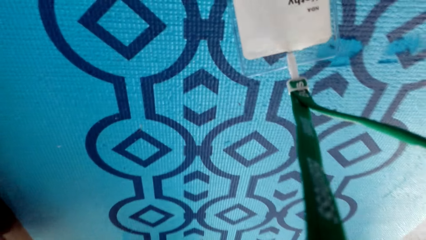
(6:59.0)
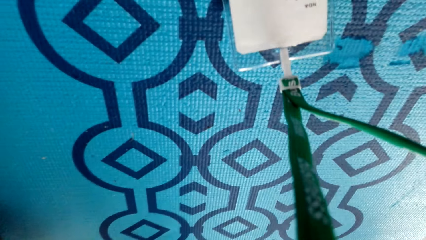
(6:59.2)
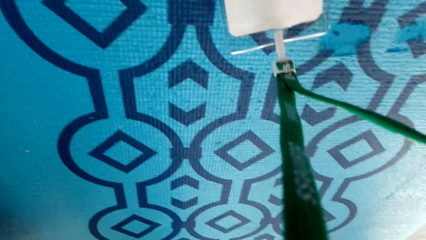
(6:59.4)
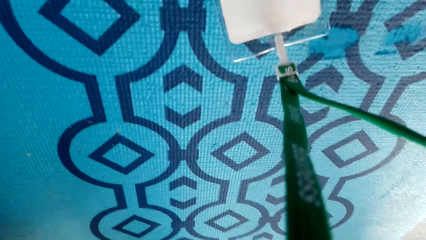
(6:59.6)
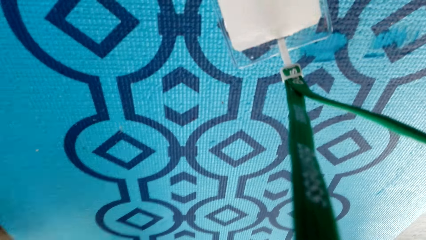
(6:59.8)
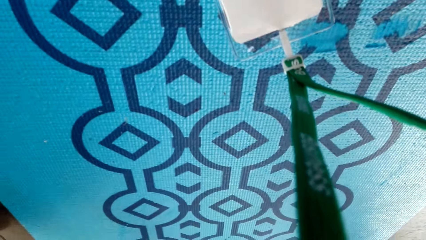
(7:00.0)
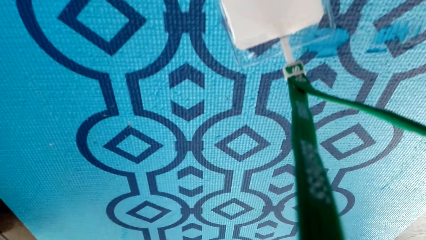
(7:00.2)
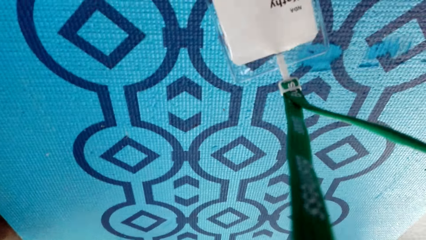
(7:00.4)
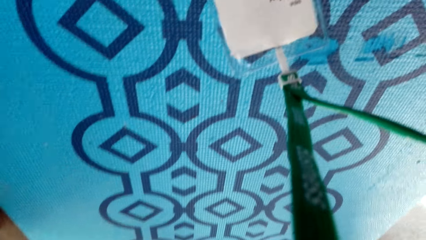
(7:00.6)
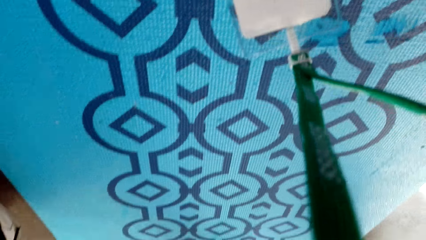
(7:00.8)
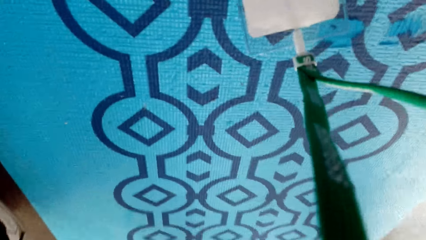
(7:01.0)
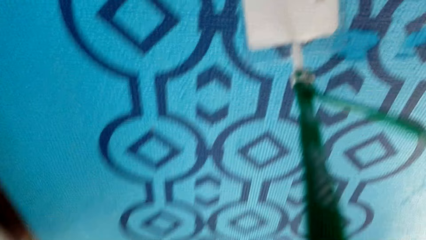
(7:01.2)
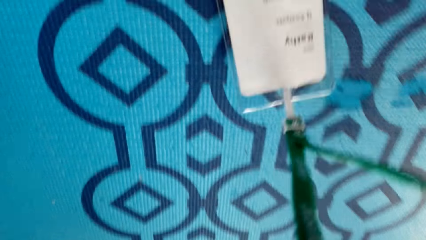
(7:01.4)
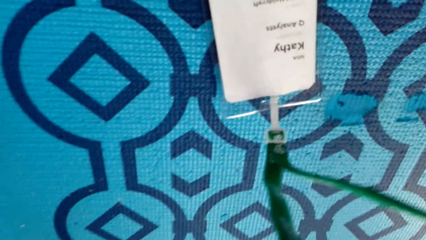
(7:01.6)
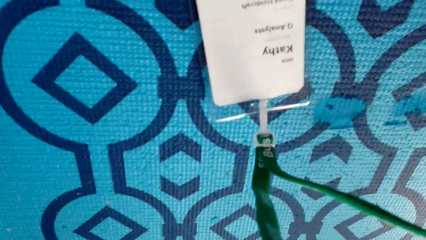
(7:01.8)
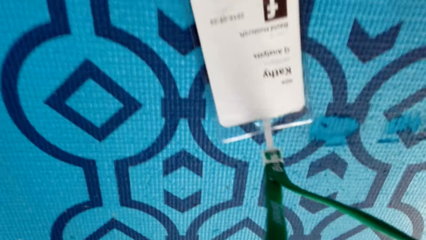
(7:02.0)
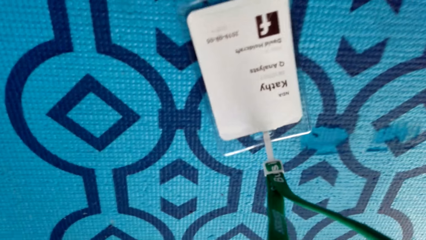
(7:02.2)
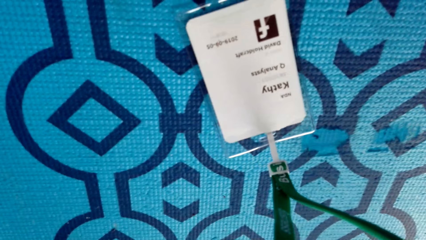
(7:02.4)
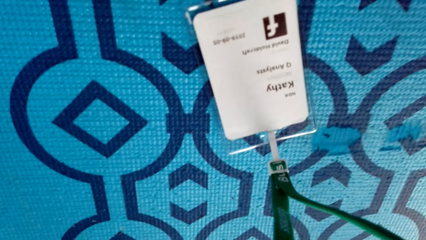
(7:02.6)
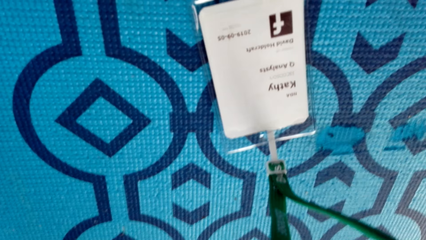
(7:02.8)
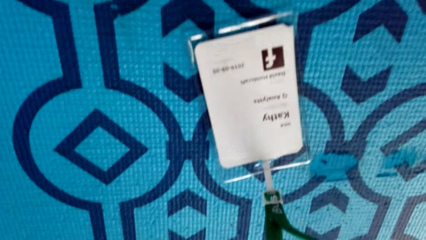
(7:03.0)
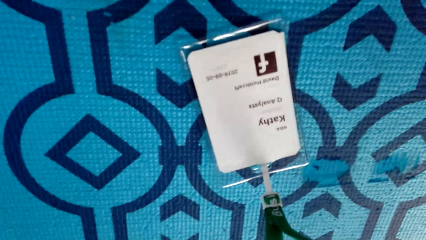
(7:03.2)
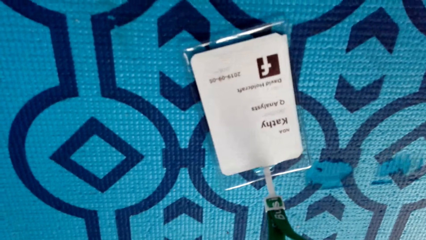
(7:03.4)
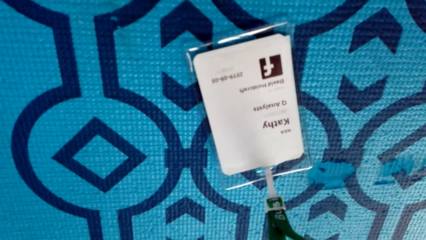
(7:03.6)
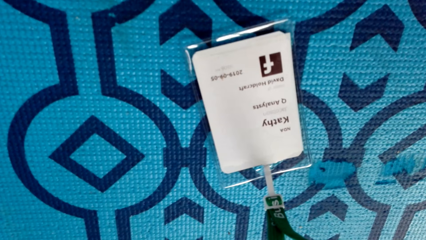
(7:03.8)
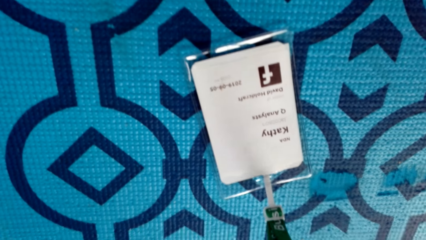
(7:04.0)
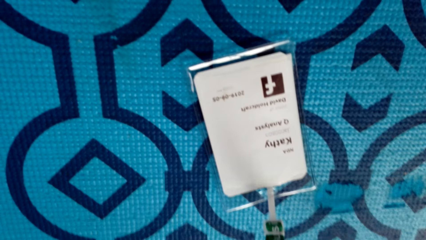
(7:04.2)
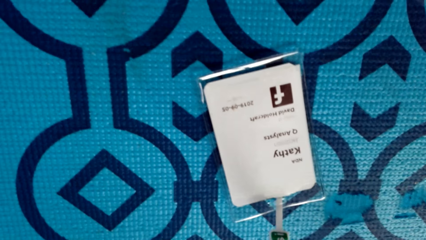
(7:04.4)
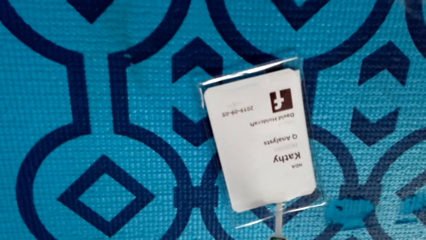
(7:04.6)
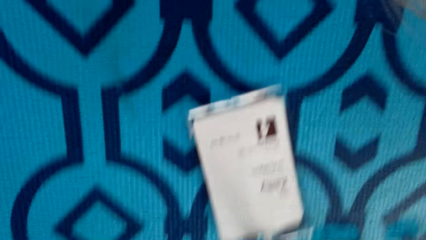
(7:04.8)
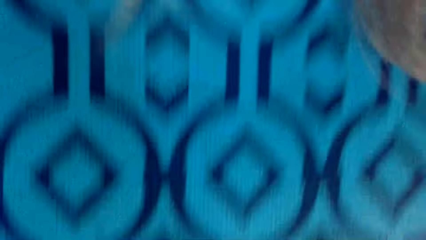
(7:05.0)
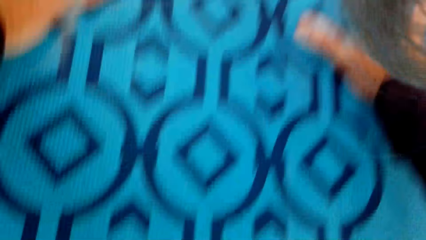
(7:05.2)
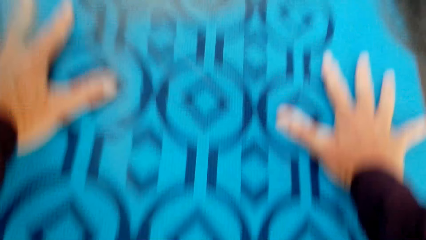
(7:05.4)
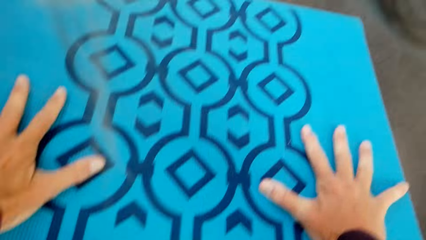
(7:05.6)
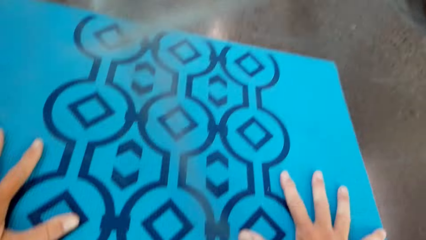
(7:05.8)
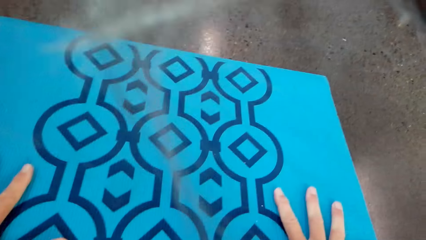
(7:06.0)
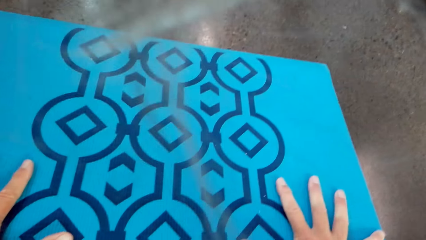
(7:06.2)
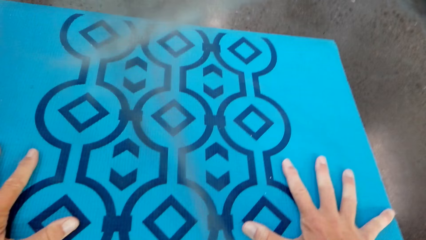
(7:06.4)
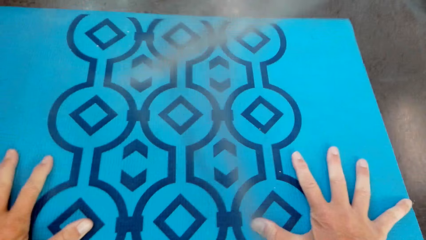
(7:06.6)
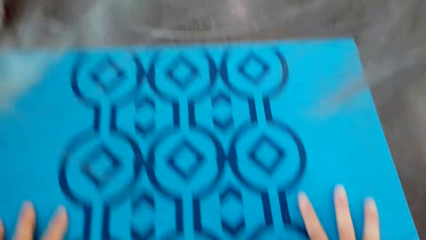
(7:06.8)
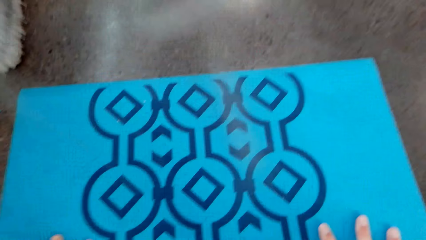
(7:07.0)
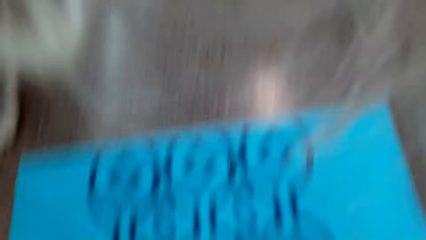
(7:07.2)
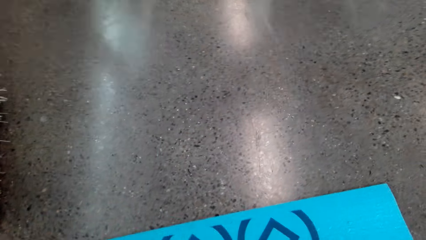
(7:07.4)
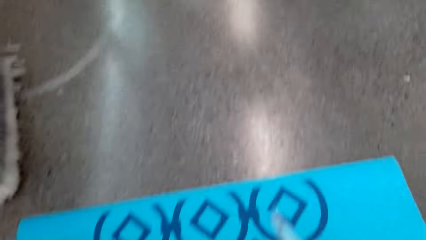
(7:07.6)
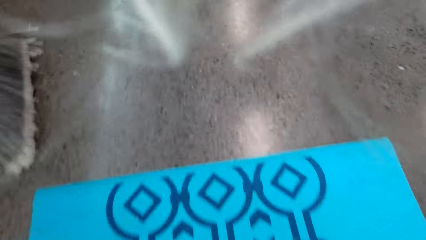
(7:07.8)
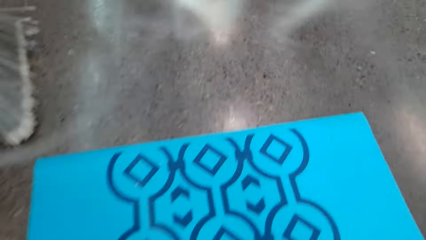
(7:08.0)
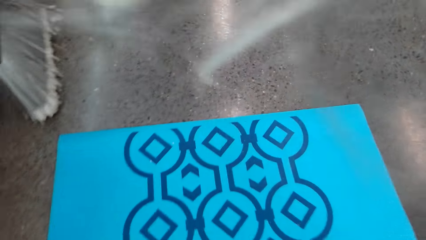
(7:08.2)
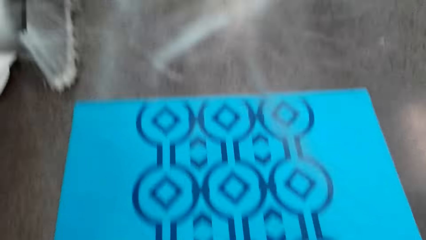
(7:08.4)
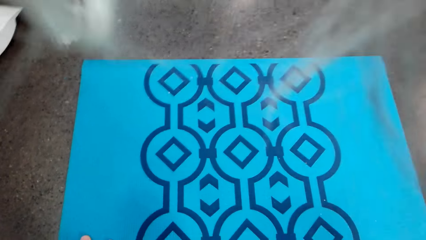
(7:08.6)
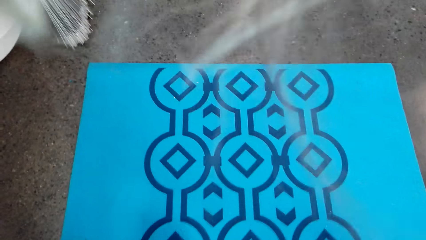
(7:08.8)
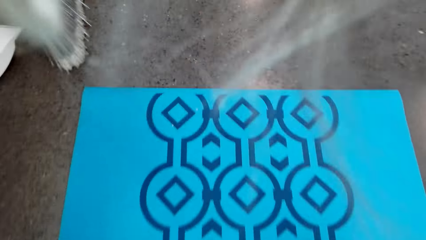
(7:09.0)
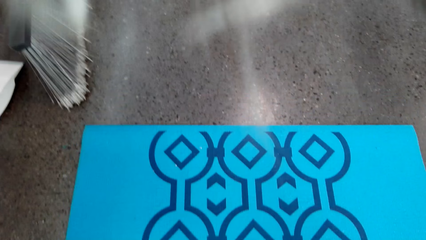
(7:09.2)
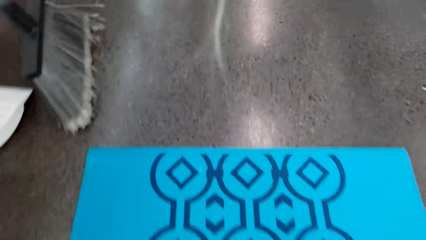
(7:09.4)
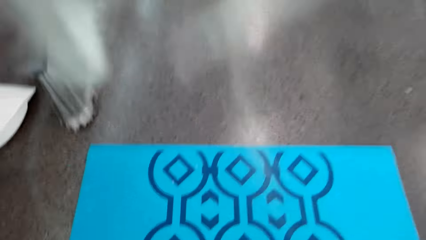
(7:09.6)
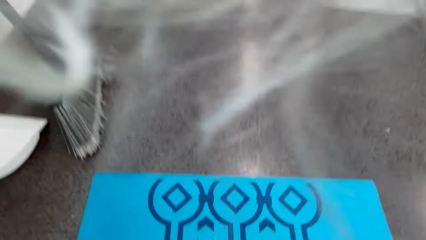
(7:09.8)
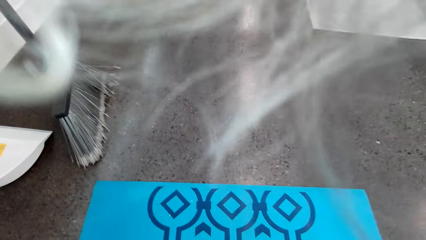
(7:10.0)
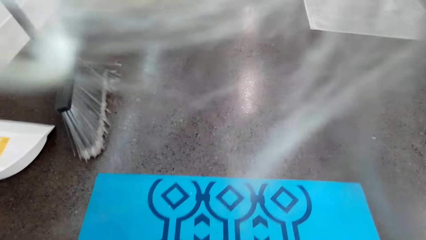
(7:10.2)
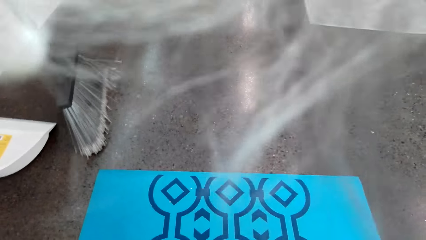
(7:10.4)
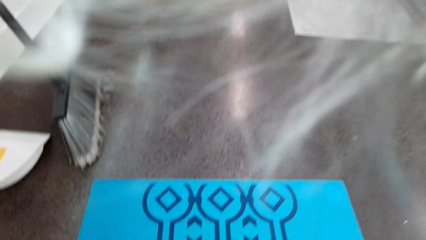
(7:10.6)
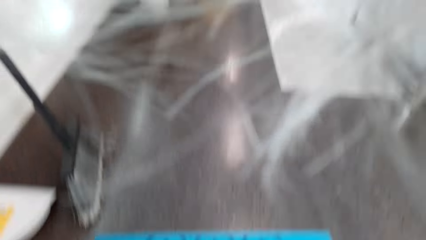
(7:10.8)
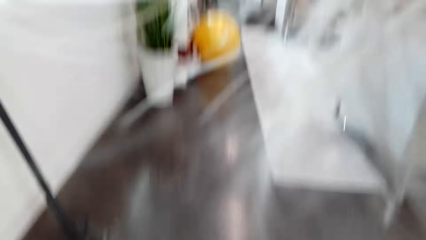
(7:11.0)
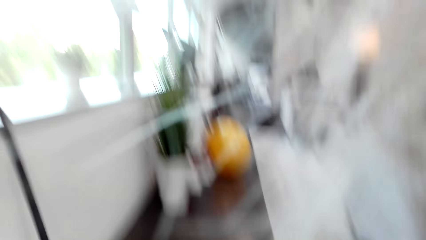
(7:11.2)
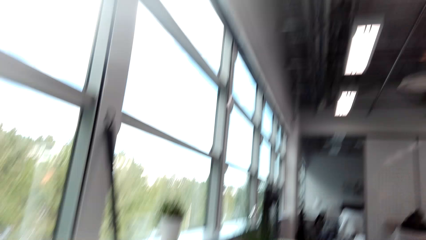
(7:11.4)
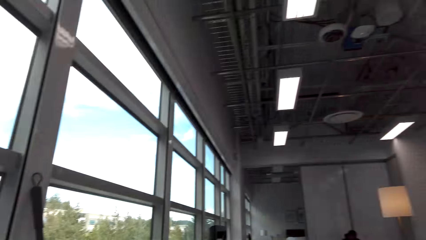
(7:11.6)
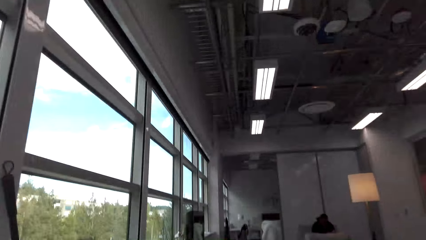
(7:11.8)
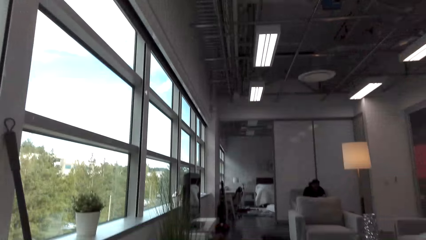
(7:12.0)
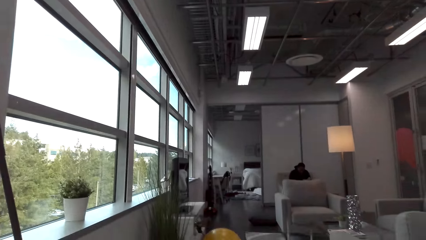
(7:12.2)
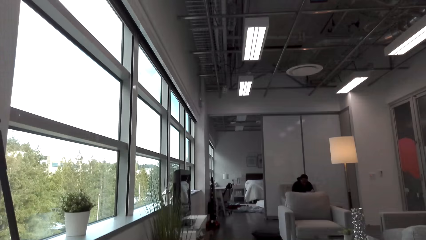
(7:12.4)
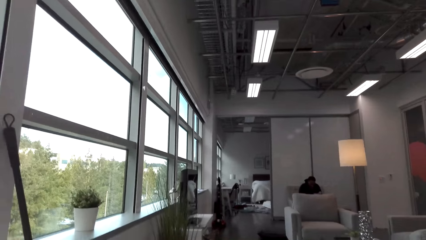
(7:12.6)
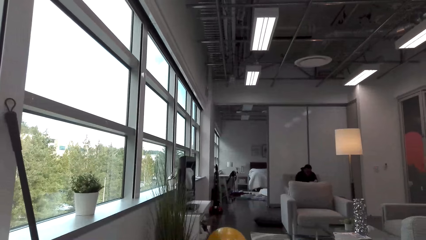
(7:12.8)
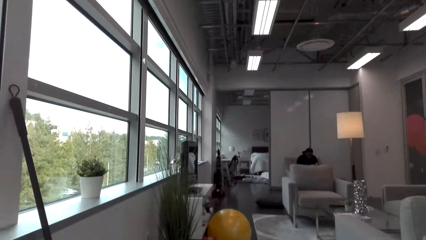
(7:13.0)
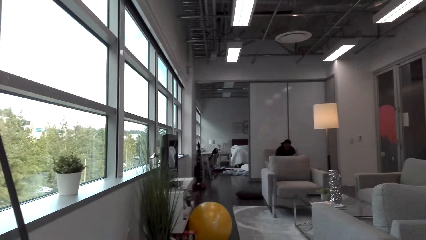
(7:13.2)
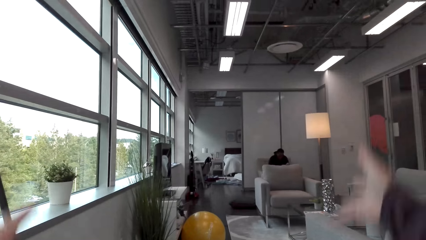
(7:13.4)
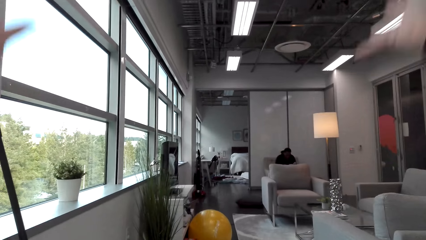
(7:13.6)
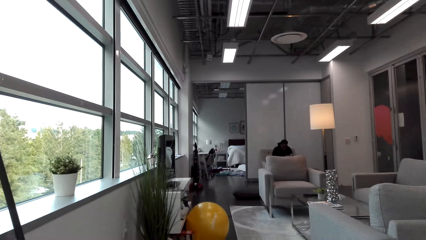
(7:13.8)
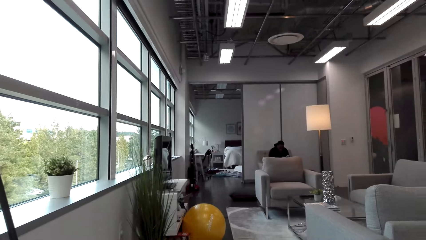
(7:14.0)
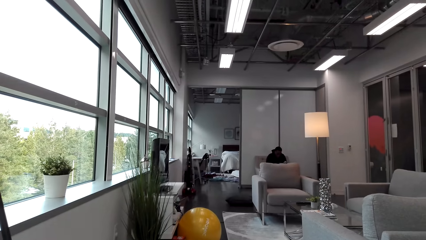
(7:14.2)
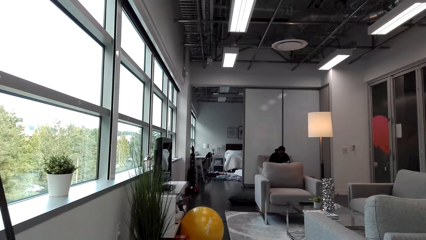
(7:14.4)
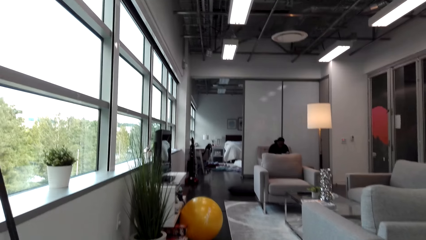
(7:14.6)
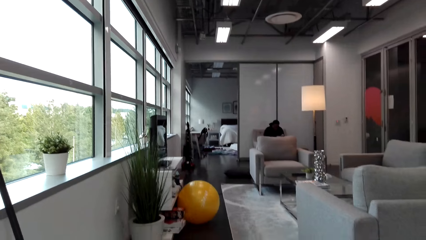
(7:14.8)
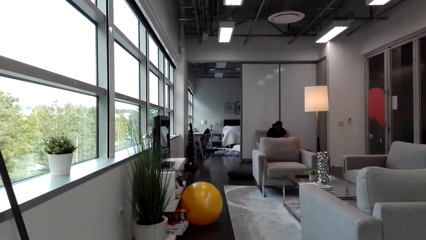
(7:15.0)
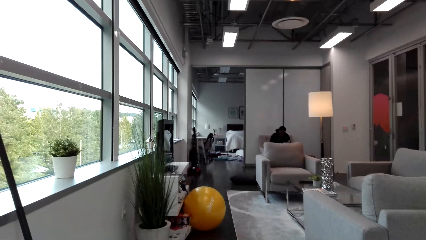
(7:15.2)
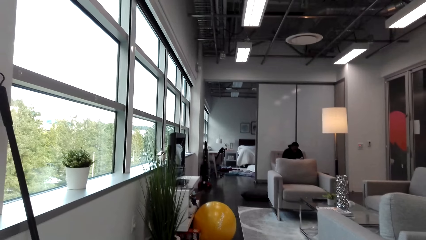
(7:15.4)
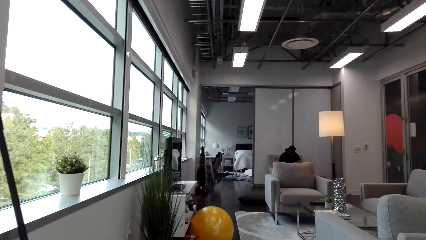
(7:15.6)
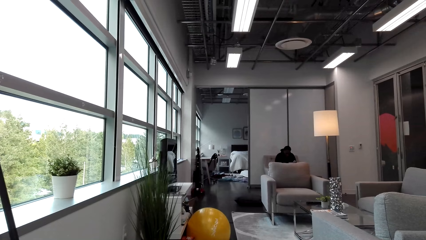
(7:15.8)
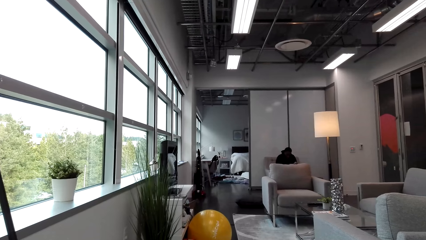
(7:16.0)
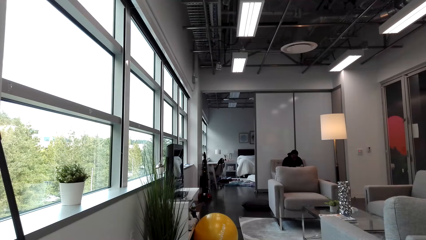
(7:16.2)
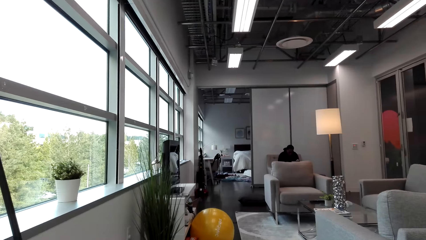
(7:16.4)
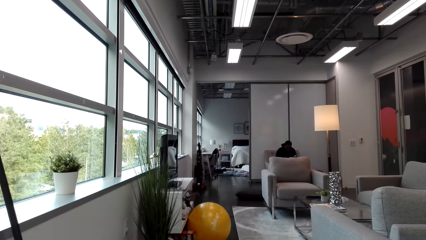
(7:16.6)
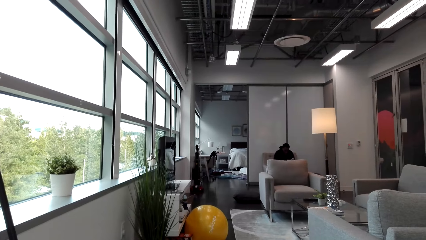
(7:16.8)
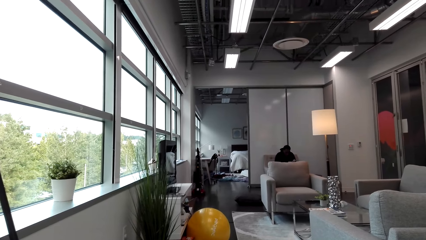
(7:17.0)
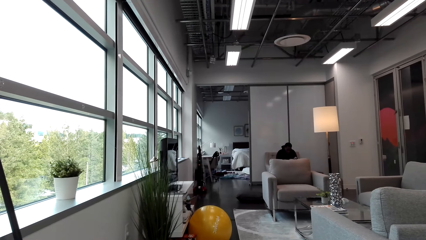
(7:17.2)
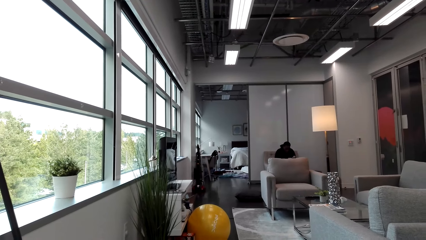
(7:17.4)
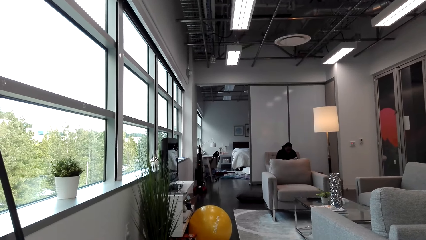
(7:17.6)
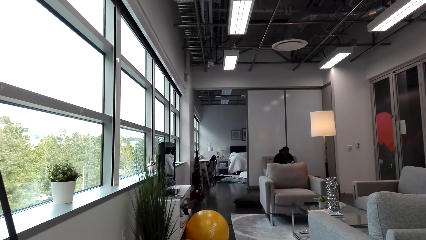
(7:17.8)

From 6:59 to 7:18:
The camera wearer exercises on the carpet. They look around. They rise up. They stand down. They look around. They raise both hands.
